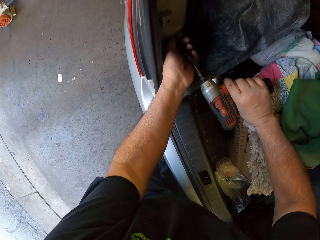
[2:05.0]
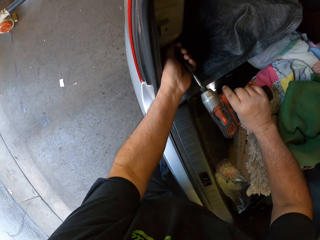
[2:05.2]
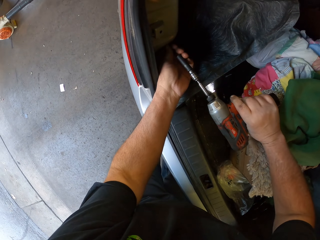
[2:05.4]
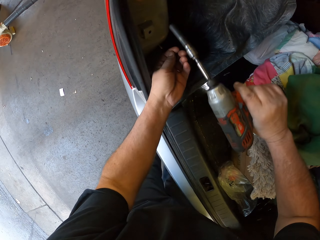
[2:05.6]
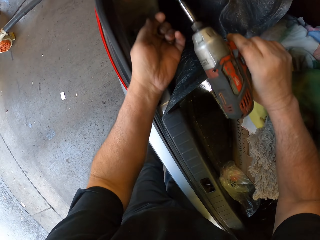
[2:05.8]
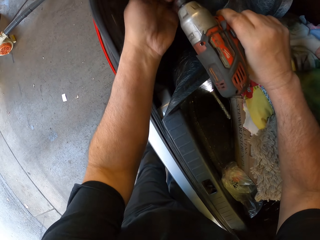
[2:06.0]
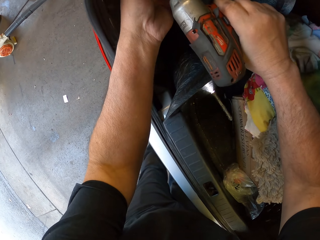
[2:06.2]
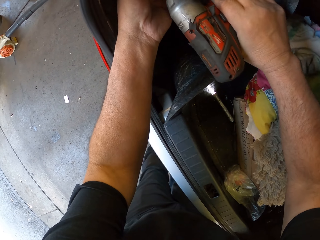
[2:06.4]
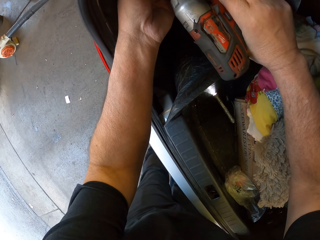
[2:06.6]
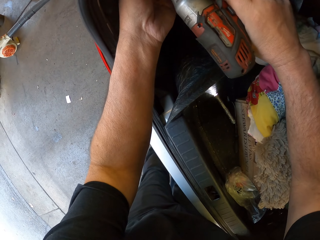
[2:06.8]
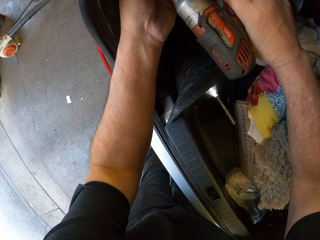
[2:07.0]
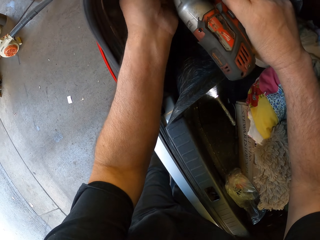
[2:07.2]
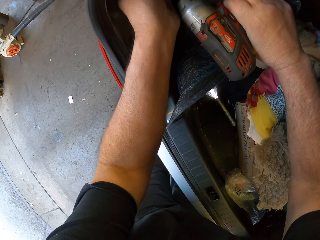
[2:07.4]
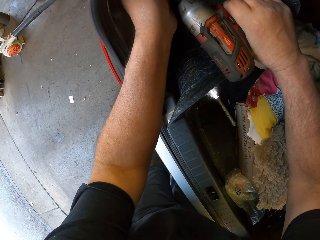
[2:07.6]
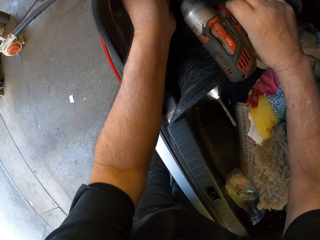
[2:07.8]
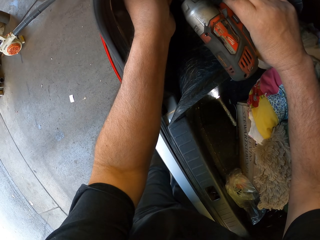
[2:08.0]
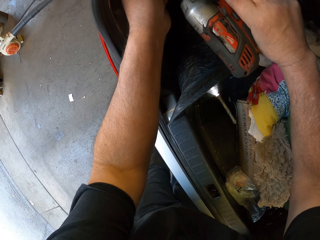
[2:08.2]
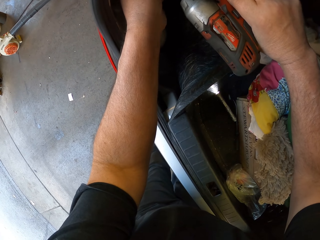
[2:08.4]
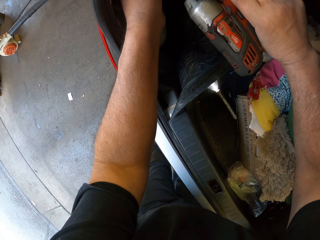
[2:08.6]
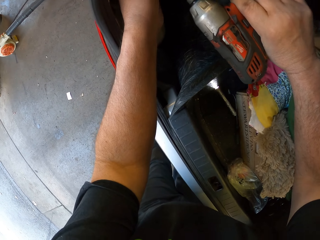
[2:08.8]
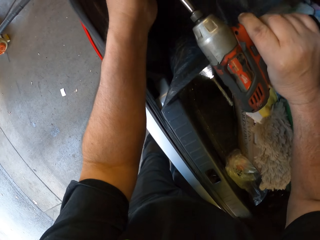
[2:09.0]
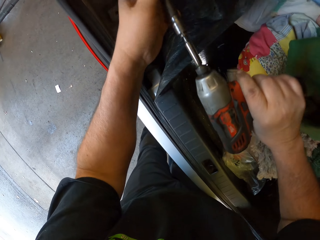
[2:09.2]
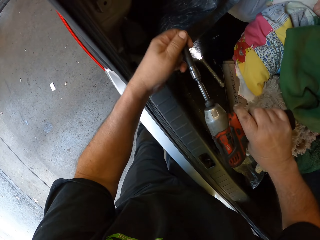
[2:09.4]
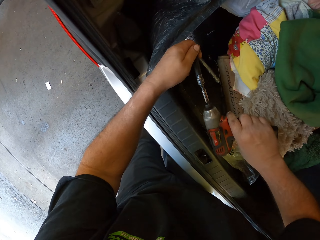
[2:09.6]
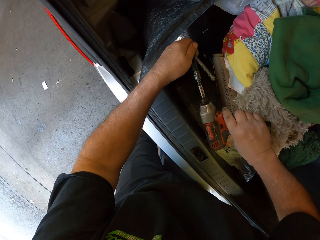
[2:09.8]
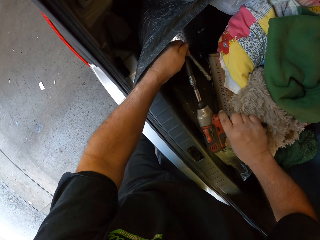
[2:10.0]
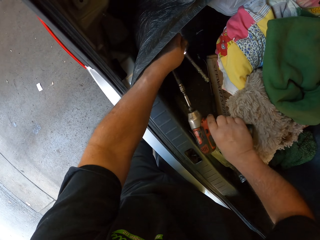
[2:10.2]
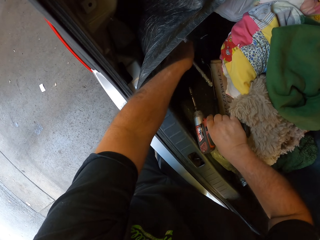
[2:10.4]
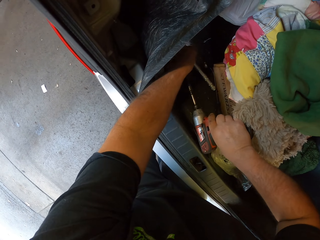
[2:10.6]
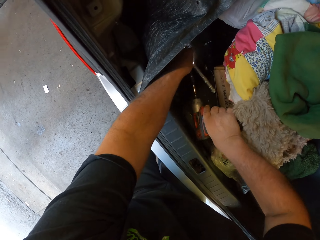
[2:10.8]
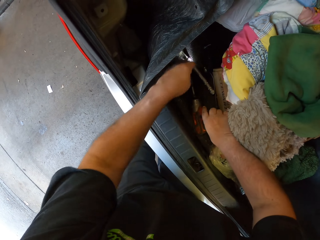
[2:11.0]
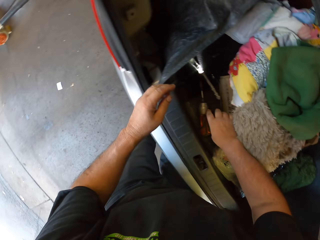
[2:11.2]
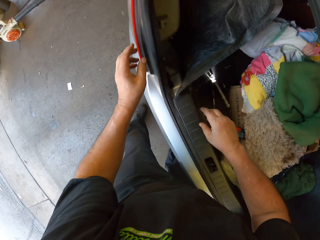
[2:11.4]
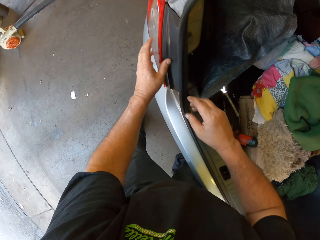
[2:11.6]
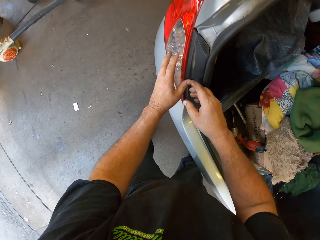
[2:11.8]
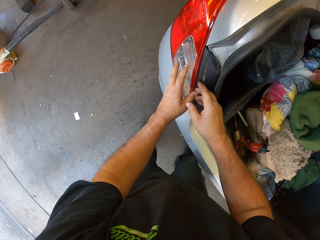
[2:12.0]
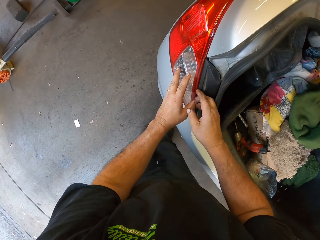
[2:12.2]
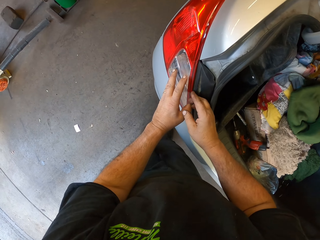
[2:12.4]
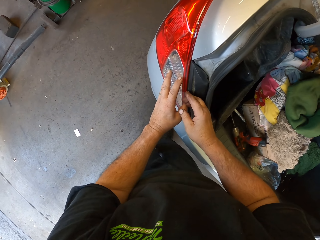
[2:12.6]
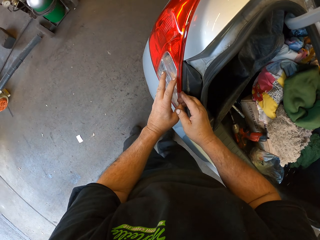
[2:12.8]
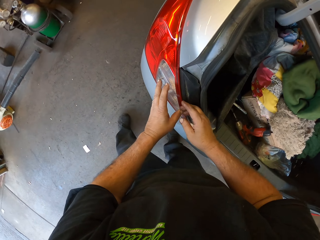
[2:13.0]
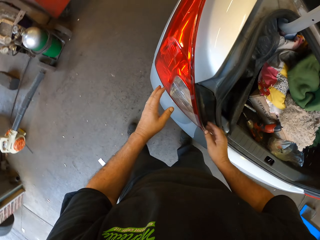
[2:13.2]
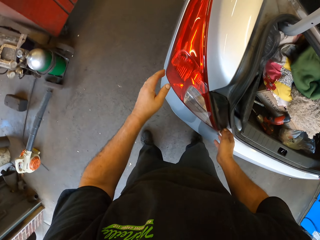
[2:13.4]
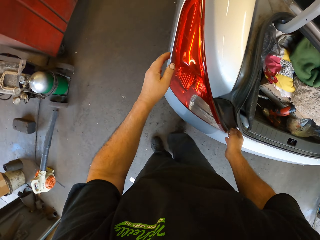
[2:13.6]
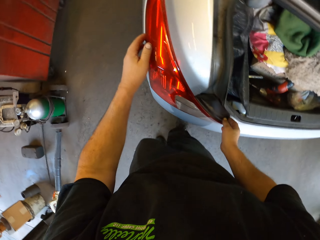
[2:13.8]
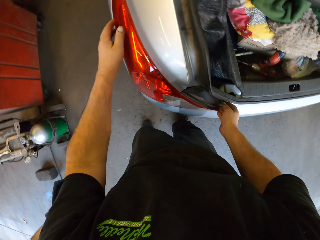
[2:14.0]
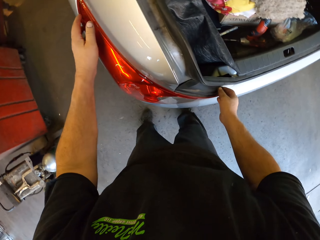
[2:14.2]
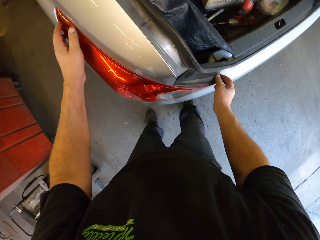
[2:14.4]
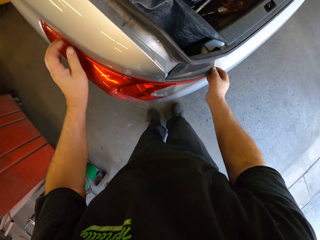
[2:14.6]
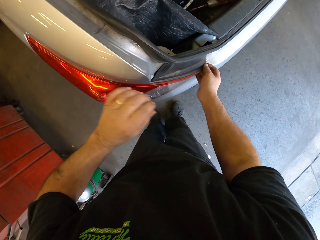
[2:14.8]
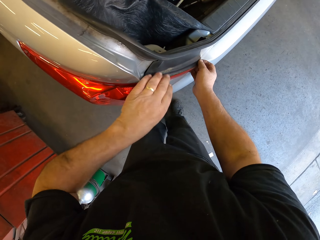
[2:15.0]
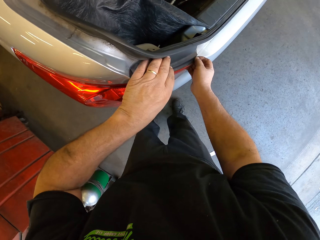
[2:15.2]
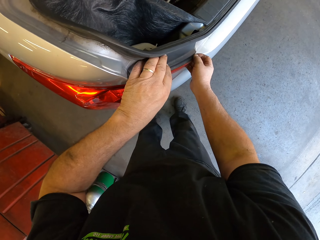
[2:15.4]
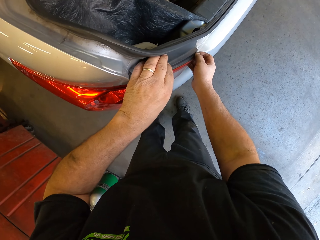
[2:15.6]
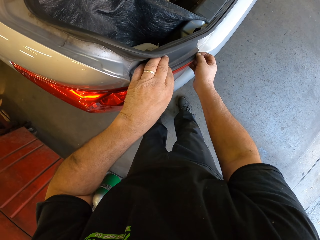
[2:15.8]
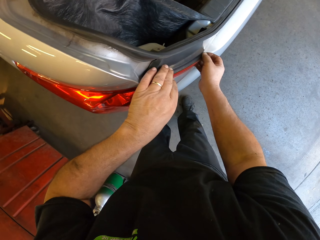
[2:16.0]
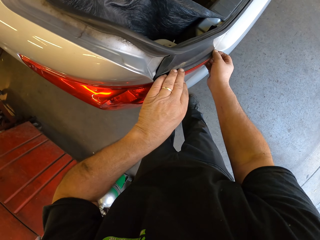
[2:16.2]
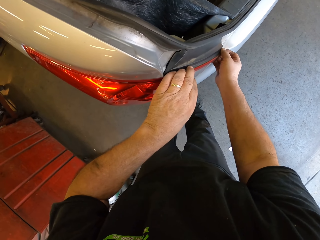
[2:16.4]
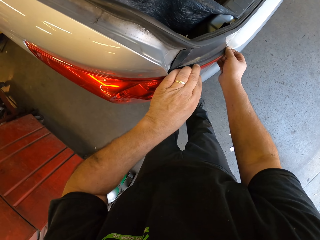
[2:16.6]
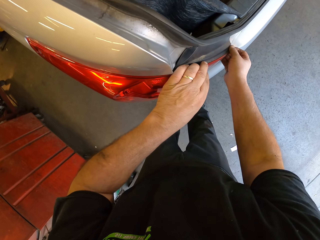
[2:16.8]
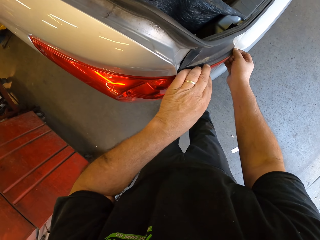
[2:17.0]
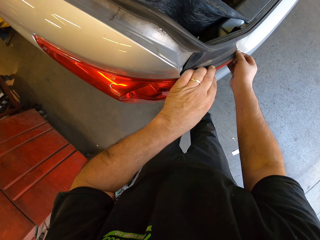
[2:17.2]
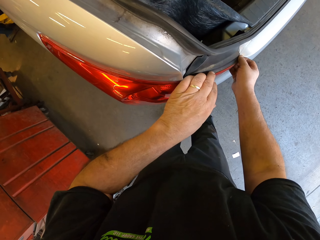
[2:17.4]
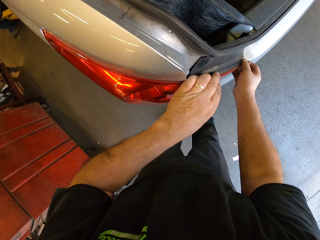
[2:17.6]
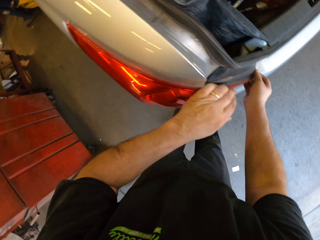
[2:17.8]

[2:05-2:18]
The camera wearer unfastens a screw on the car. They fix something. They put the drilling machine in the car boot. They pull the rear light. They hold the tail lamp.

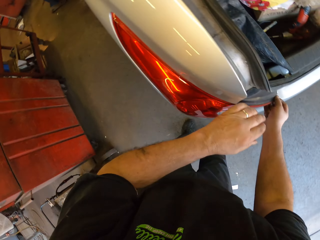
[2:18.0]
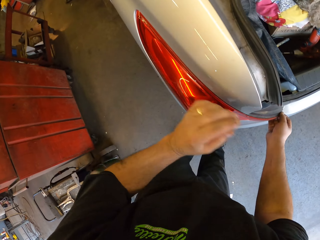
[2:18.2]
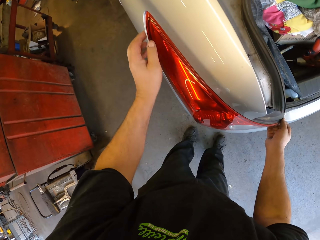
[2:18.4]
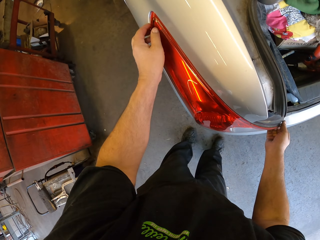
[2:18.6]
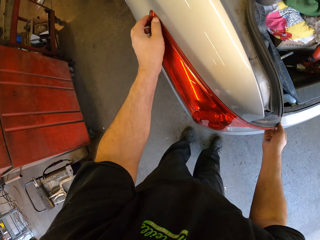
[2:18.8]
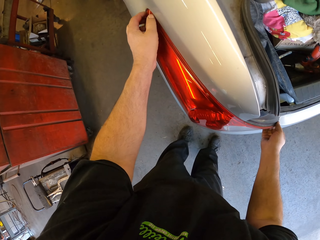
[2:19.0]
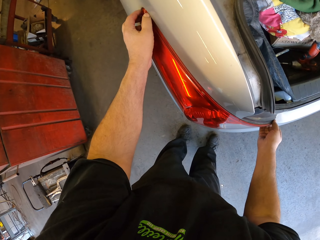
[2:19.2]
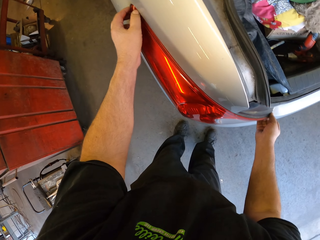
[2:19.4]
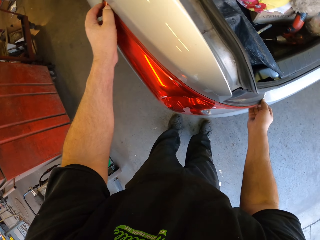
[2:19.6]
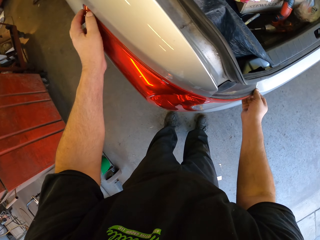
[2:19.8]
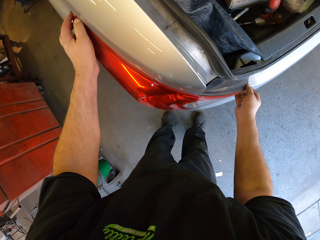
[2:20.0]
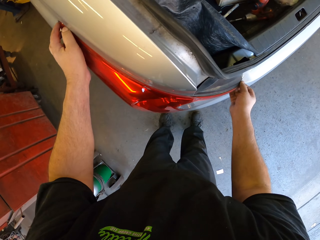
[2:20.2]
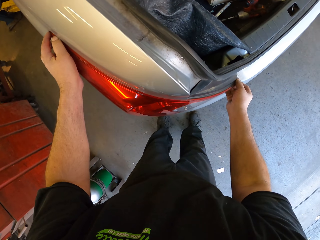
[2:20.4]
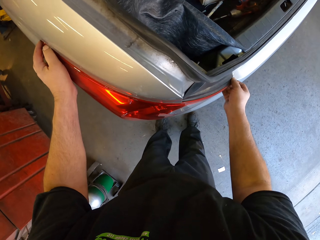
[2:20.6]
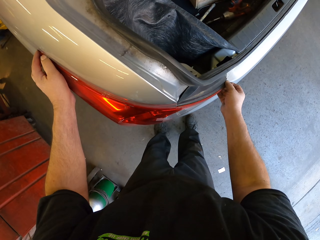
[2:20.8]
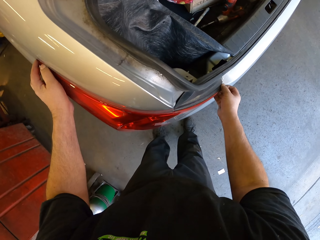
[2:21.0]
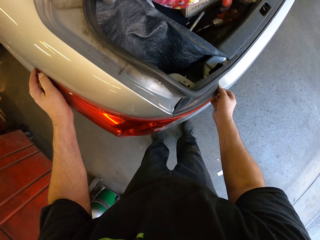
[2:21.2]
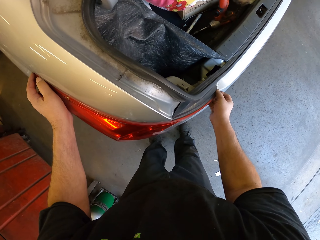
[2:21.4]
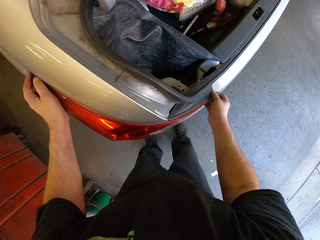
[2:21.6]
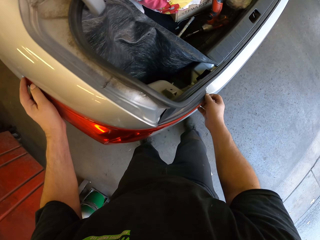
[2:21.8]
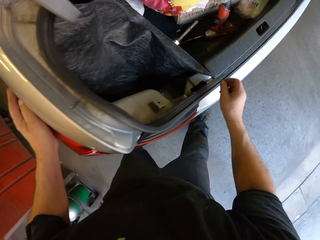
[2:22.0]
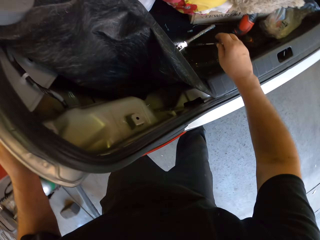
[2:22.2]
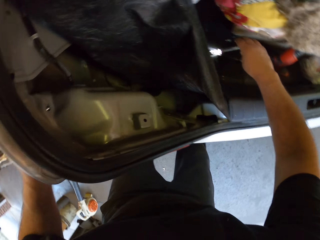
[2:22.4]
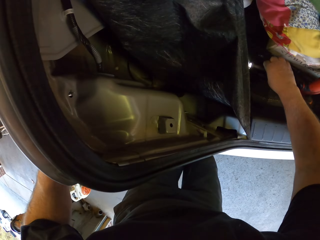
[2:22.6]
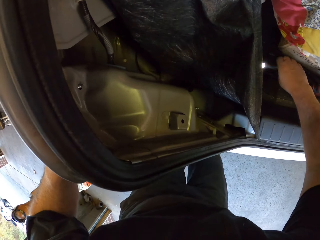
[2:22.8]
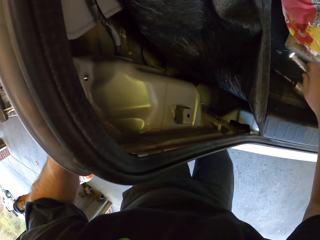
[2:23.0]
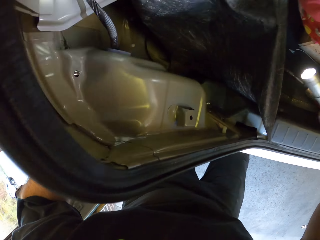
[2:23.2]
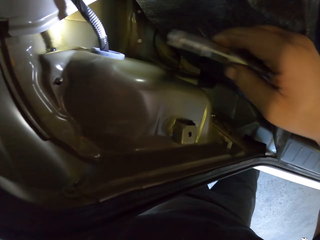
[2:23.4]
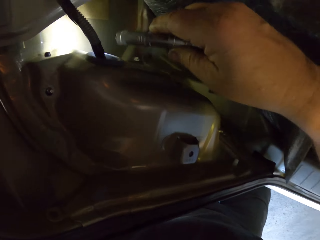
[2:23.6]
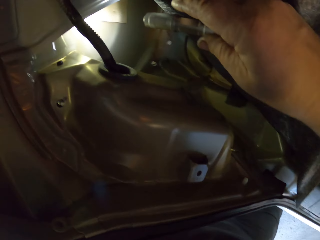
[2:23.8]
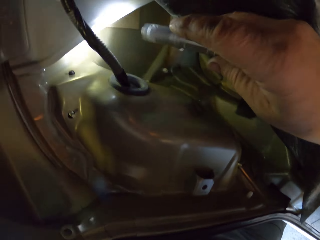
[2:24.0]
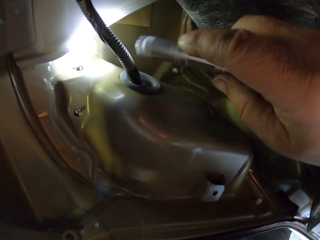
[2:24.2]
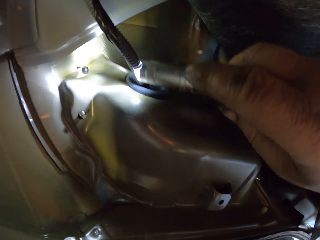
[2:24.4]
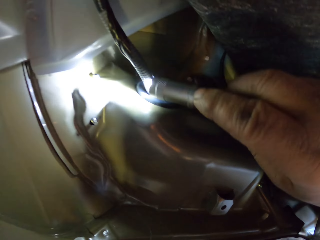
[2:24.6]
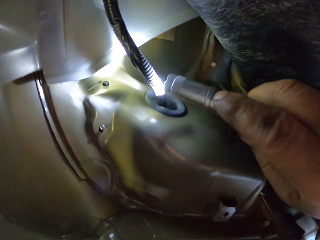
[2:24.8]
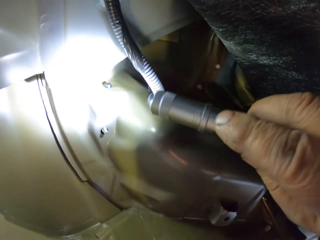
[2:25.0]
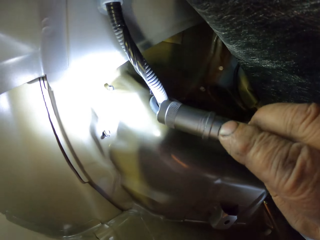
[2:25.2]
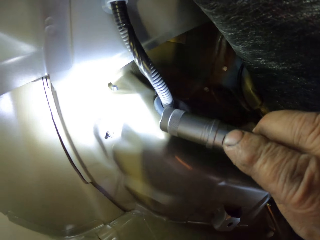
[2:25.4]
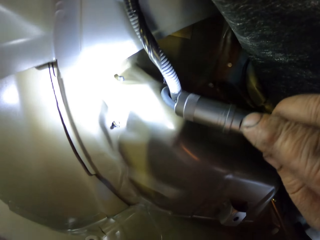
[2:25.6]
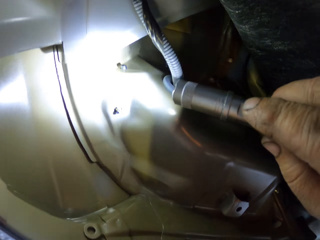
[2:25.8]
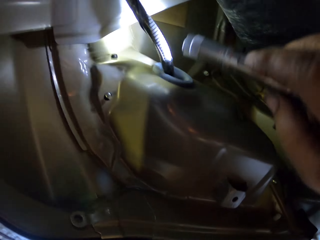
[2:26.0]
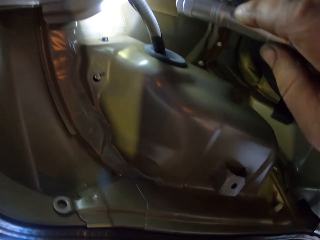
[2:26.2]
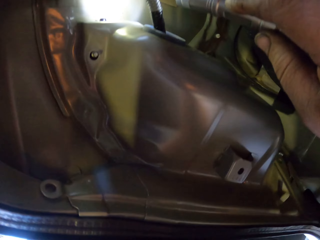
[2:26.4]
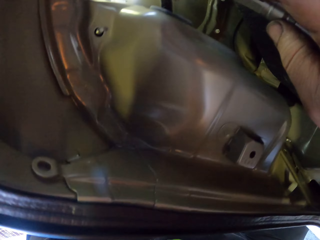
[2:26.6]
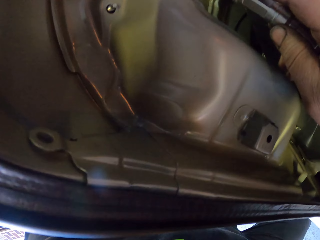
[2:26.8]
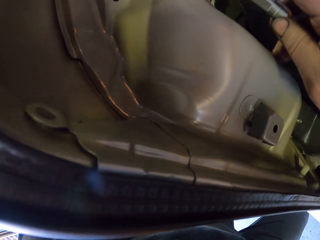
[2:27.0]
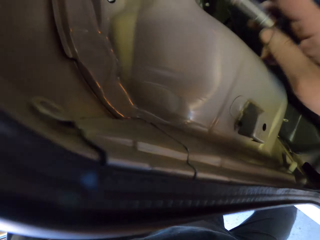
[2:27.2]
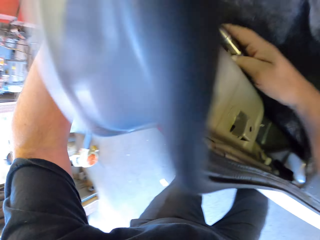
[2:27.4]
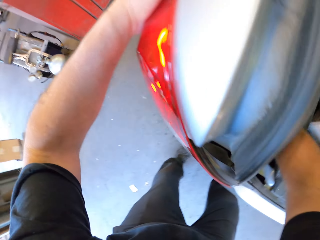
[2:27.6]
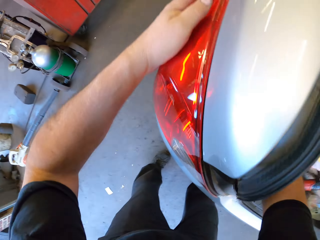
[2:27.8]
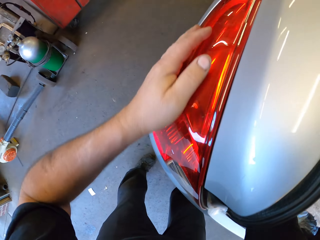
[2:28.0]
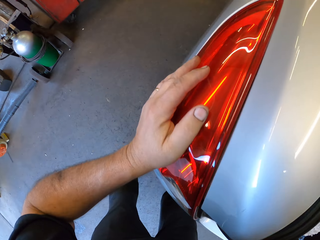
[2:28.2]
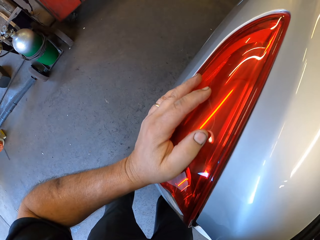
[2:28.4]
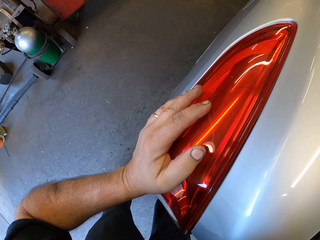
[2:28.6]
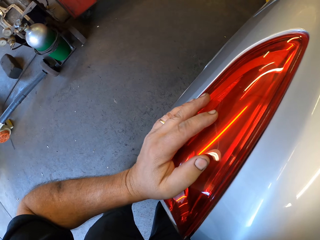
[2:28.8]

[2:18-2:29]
The camera wearer takes a flashlight. They look in the car boot. They flash in the boot.
